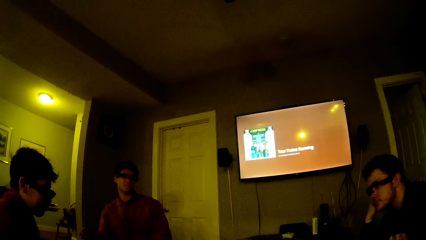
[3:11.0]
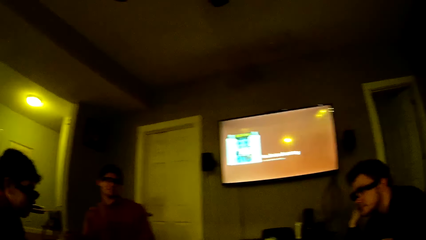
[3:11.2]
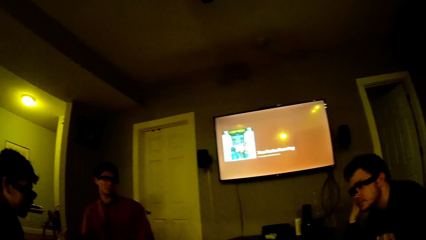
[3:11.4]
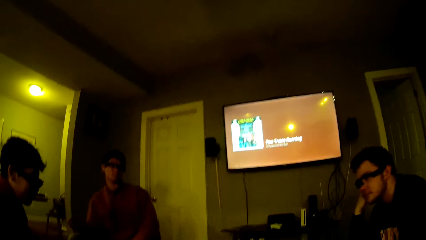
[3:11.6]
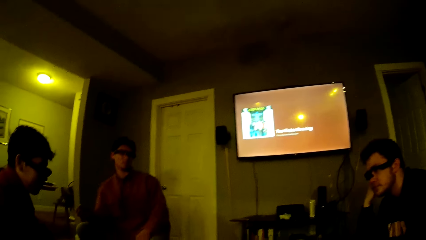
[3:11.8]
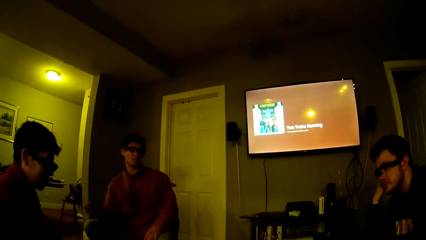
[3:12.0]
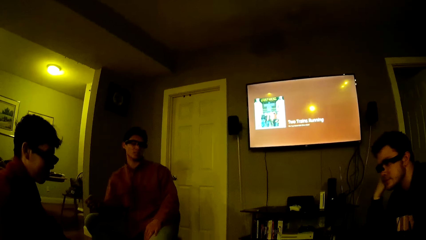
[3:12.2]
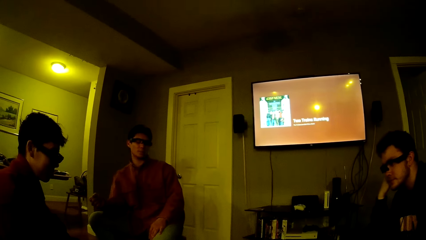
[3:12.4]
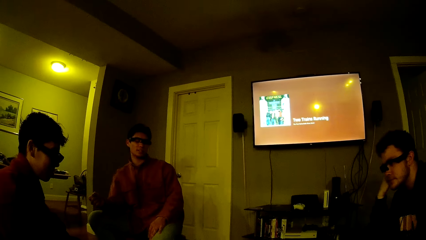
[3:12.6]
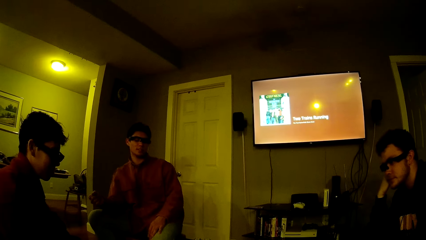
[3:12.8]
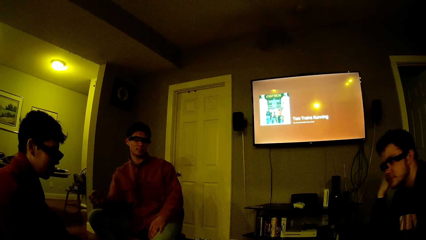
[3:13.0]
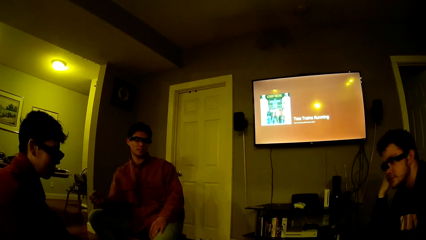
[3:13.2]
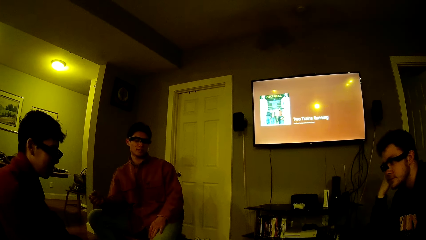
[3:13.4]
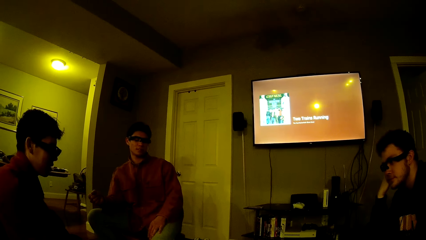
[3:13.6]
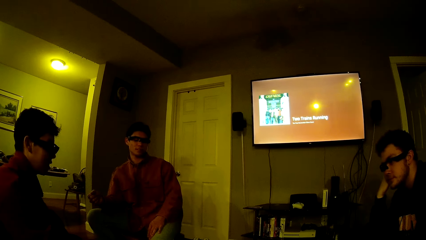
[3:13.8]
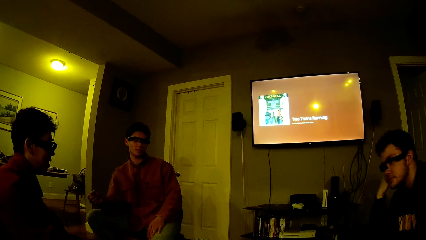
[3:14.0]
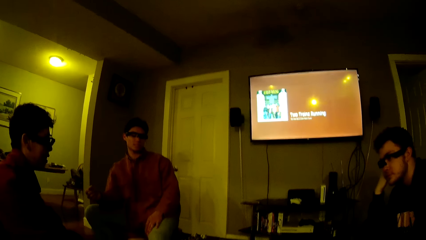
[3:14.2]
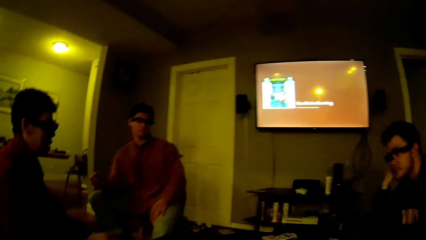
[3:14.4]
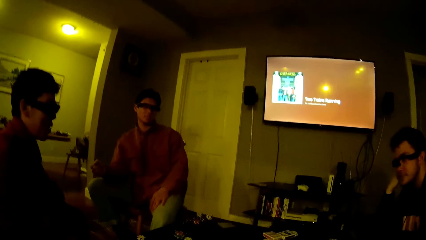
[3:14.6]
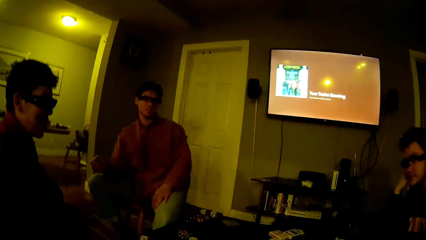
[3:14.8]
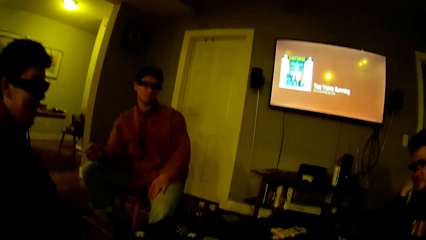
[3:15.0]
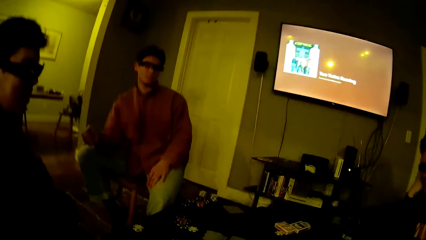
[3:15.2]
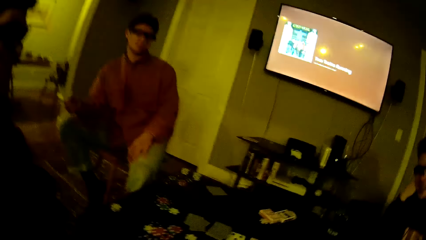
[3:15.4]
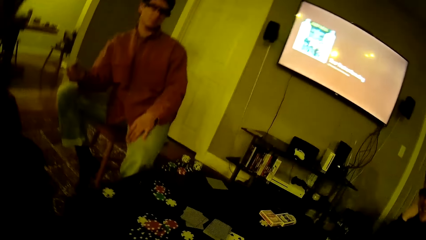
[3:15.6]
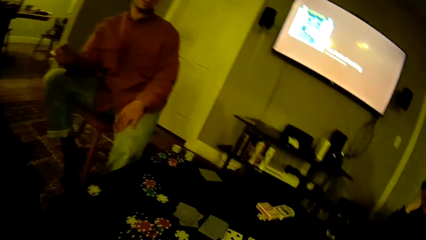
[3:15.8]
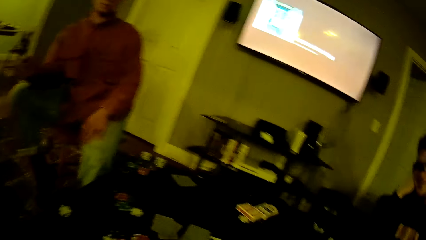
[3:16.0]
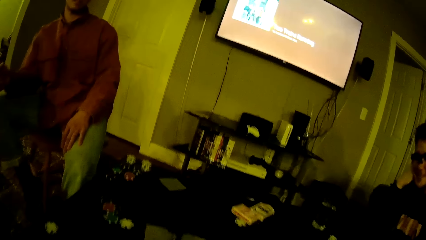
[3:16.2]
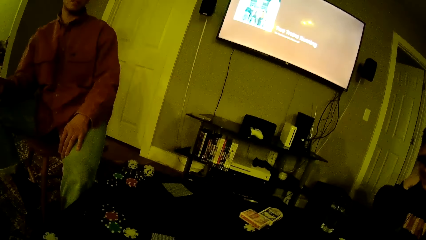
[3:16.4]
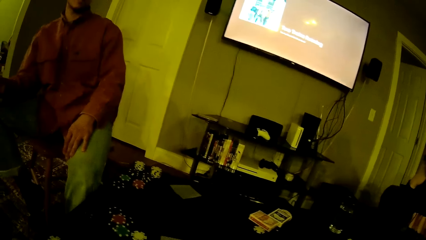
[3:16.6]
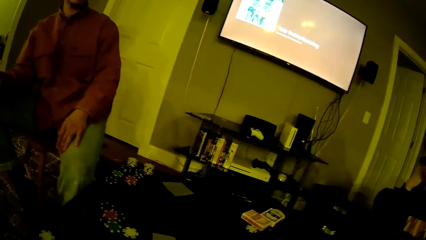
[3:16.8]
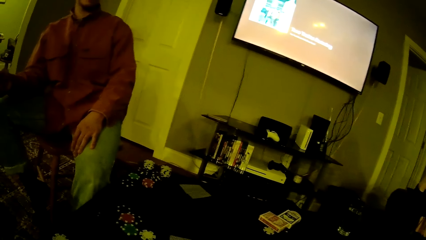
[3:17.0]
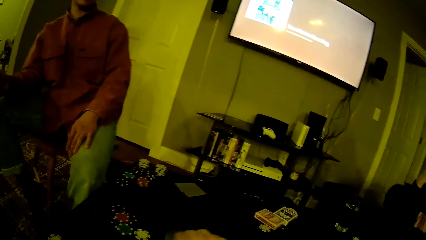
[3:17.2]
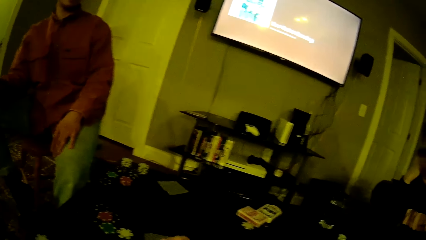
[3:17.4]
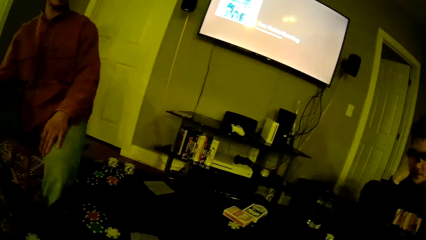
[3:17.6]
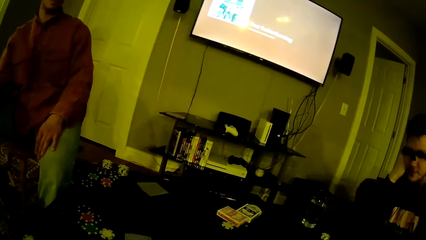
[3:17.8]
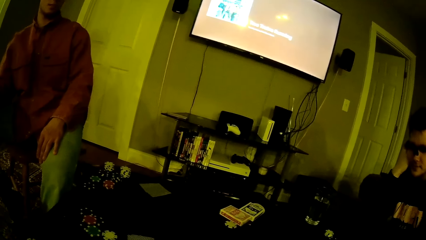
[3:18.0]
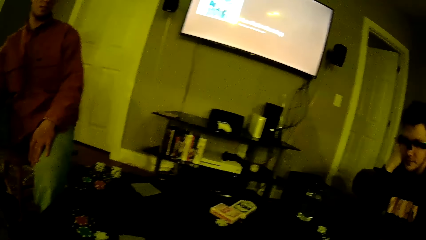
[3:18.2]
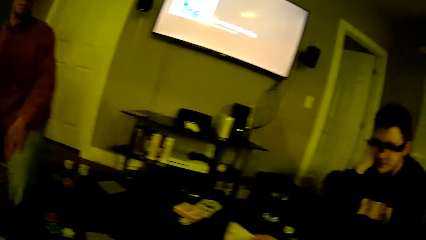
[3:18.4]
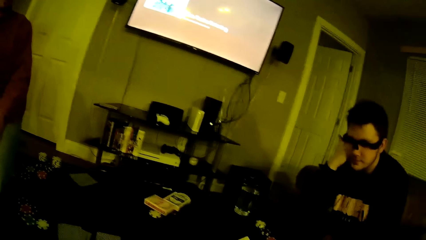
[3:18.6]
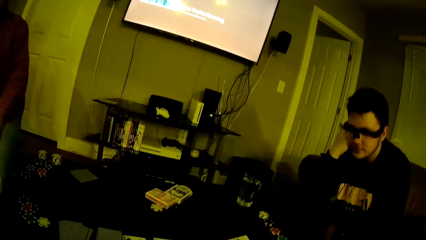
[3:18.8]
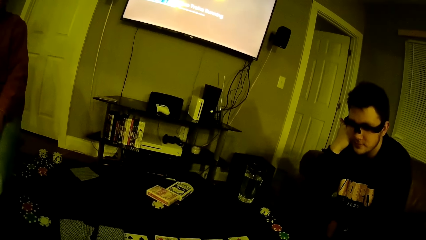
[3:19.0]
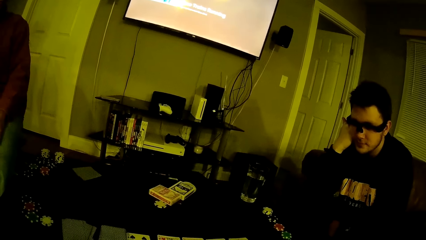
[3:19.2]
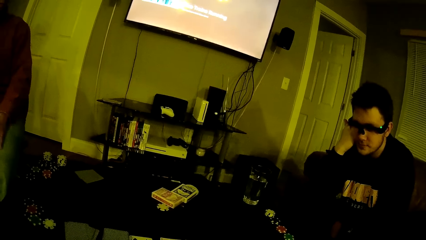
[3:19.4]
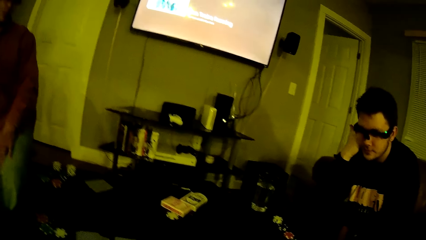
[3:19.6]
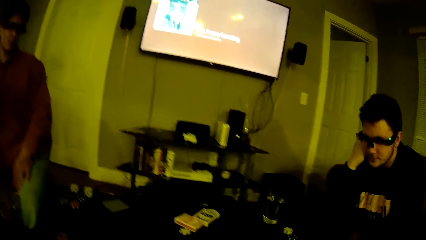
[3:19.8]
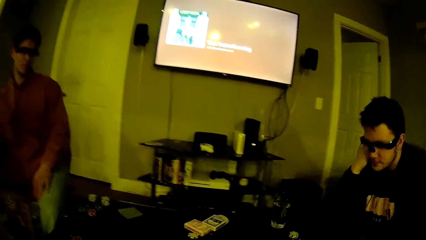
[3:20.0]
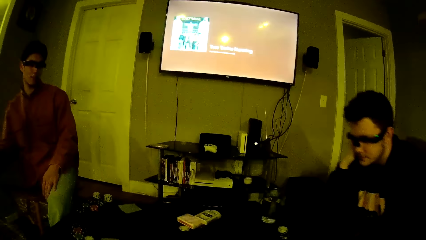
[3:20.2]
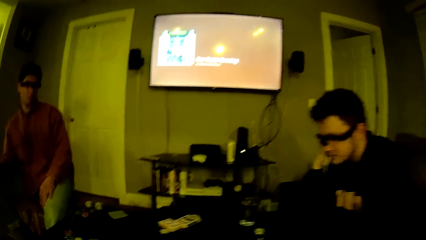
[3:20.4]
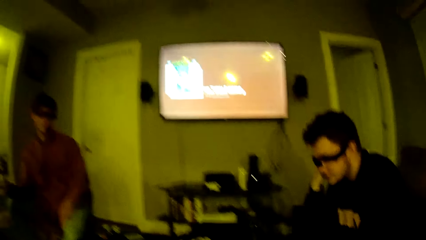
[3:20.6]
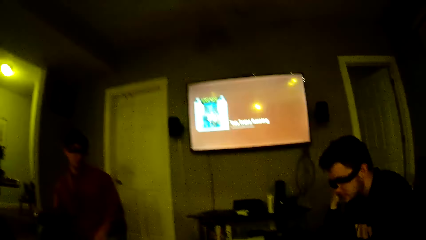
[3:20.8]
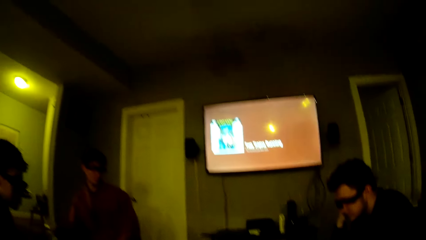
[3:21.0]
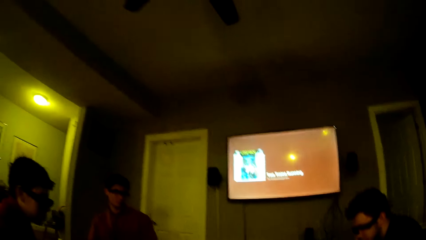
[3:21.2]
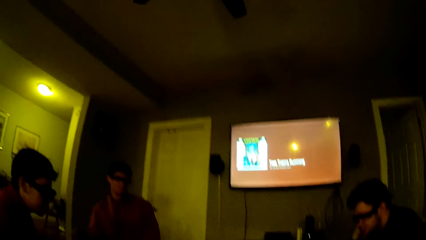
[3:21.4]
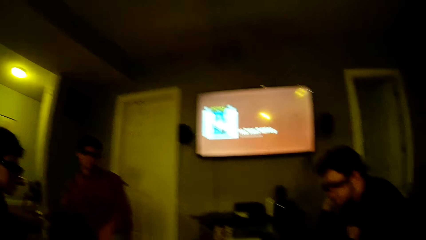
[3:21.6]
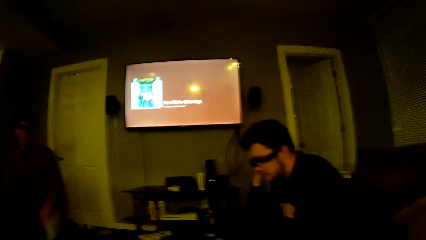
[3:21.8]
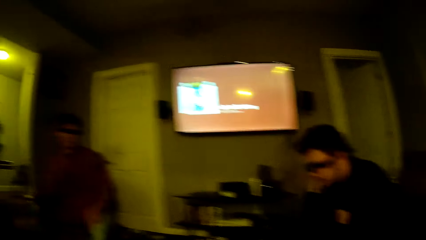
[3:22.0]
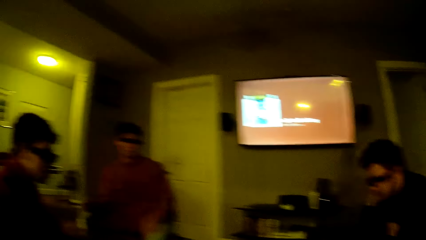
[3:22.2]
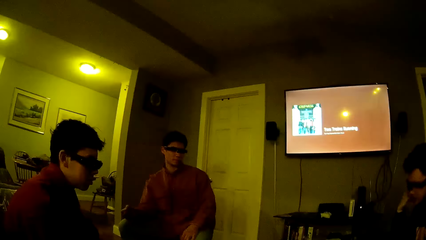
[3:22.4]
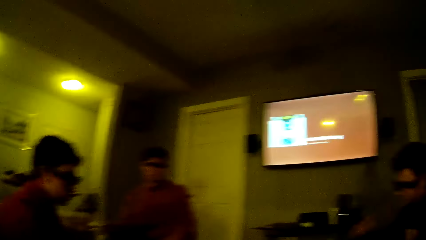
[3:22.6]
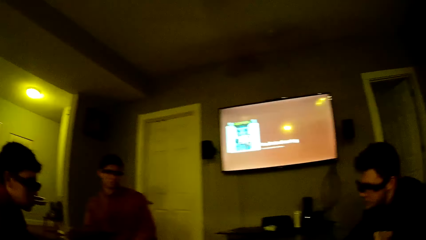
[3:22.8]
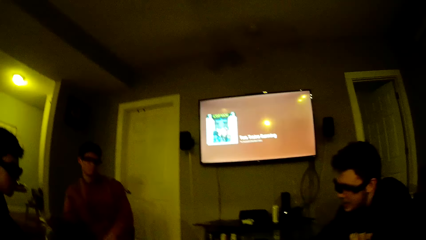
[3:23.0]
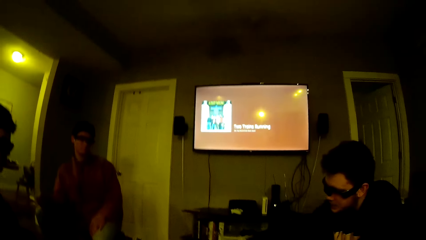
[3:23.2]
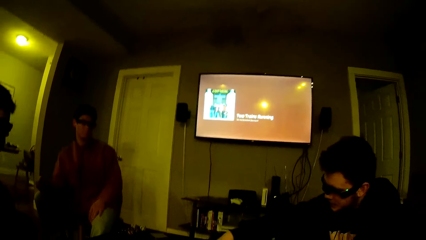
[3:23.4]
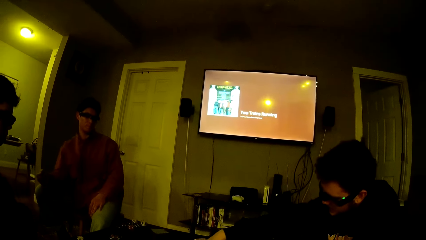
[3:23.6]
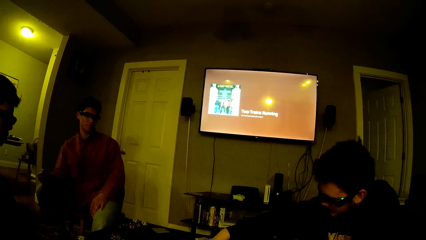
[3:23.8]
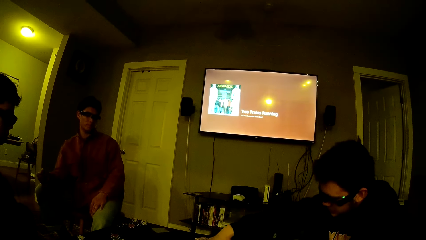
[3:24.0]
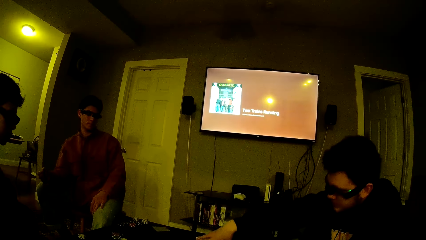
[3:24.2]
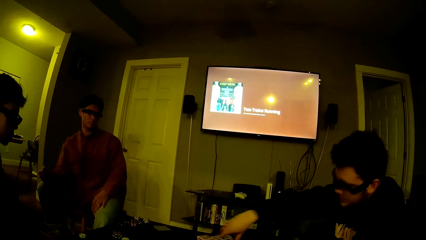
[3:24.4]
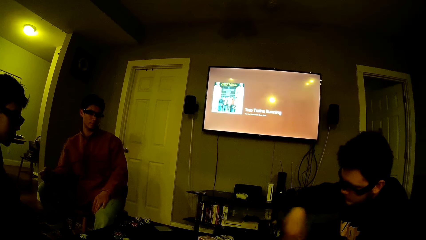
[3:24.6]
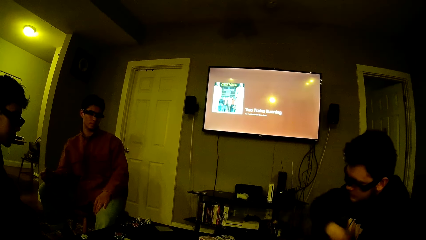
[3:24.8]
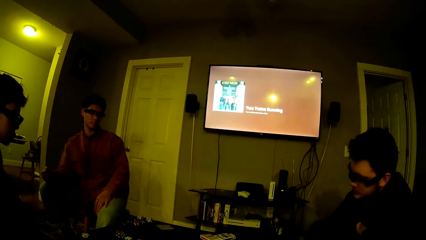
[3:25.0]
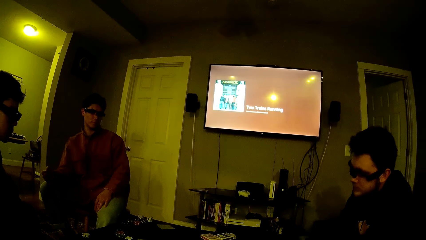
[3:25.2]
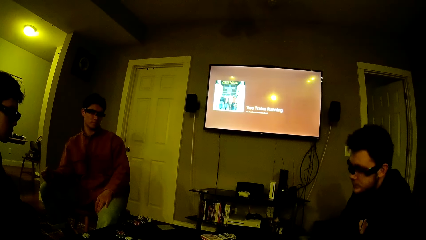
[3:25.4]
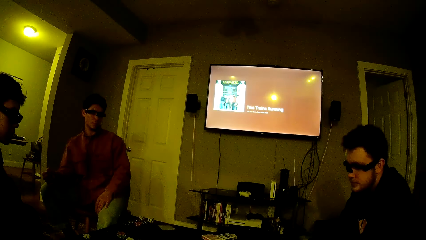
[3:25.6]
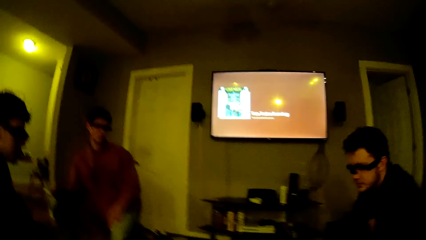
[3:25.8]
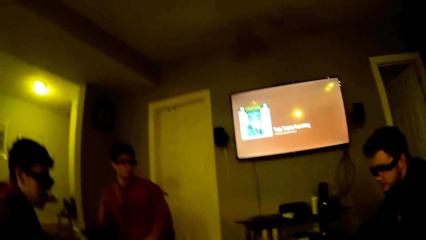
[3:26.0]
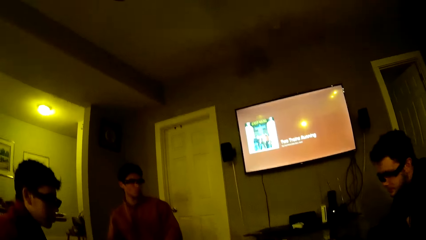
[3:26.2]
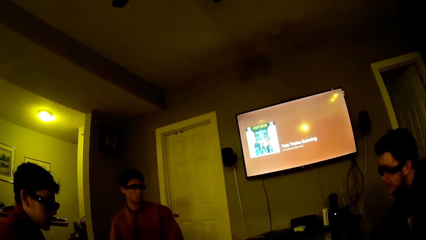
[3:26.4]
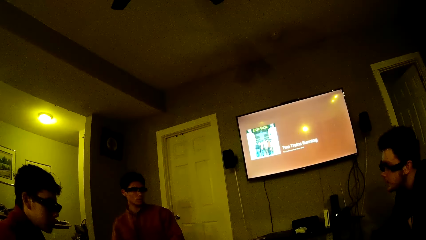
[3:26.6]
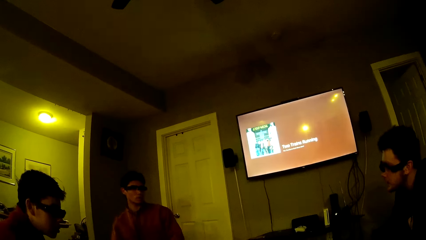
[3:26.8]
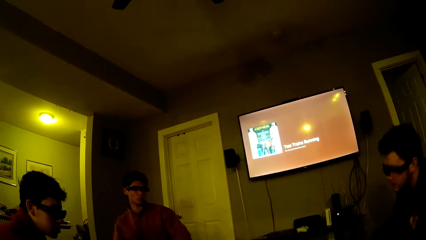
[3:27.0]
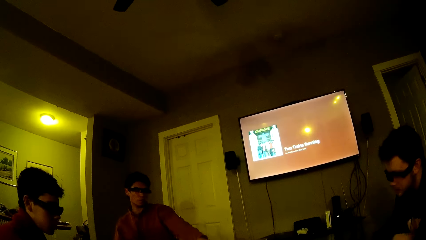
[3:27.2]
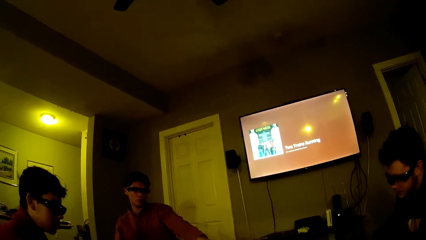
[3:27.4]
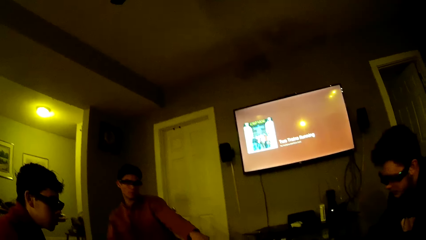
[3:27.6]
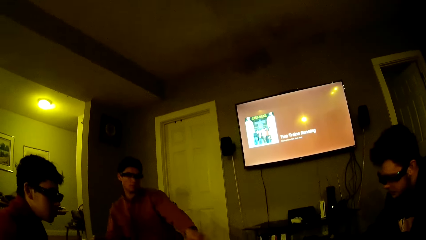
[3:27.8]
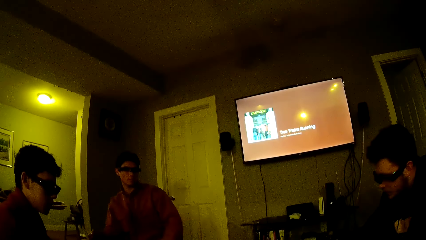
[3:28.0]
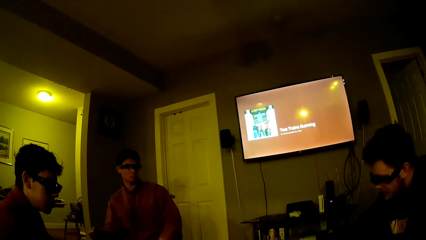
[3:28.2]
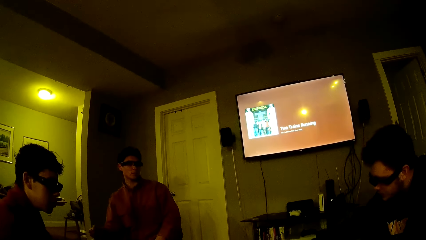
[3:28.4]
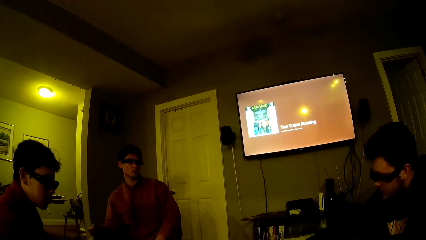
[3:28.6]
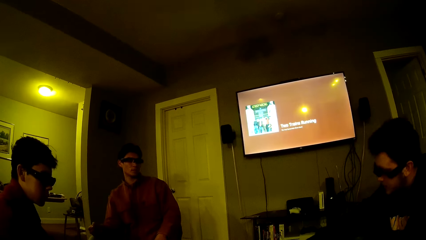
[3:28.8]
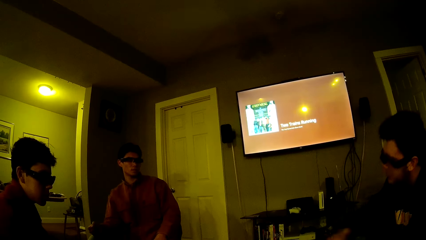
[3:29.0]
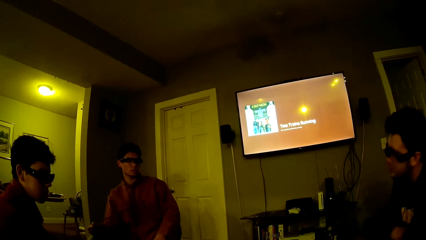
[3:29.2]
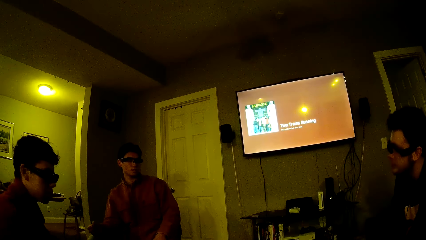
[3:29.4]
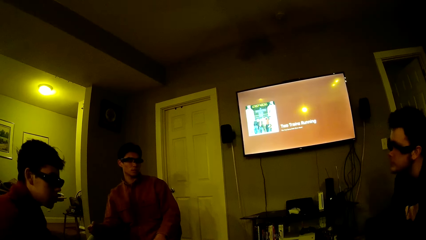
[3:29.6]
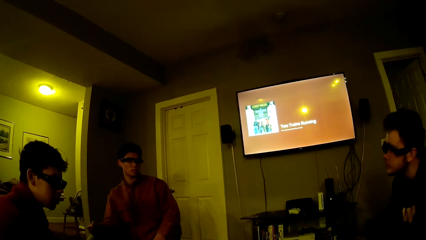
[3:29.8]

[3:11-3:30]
The camera wearer picks up a card from the table with his right hand. A man moves his hand. Another man moves his head.
